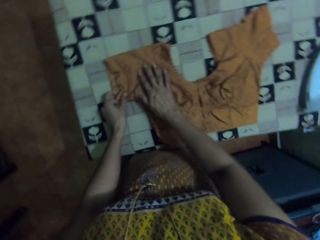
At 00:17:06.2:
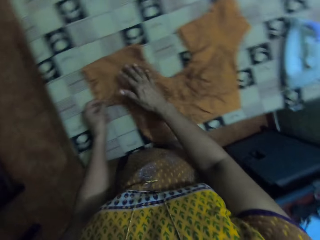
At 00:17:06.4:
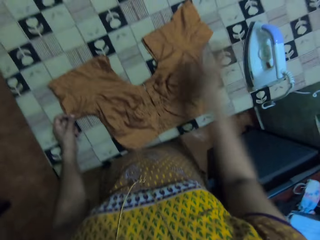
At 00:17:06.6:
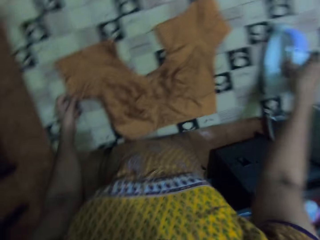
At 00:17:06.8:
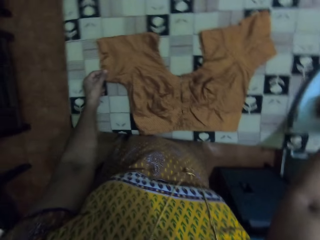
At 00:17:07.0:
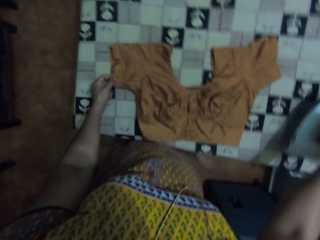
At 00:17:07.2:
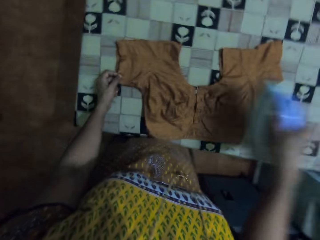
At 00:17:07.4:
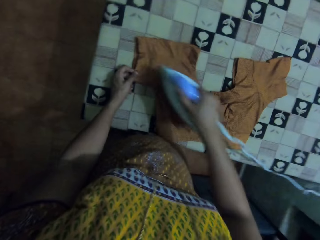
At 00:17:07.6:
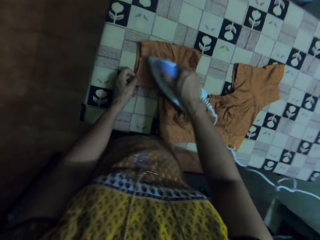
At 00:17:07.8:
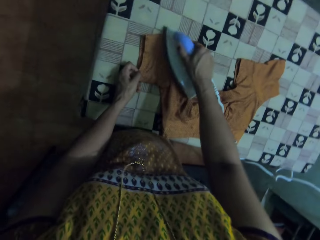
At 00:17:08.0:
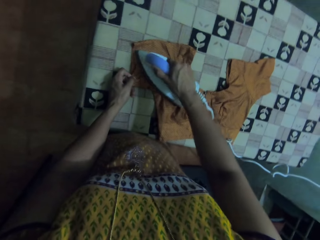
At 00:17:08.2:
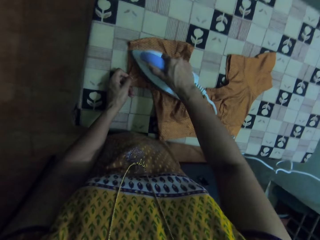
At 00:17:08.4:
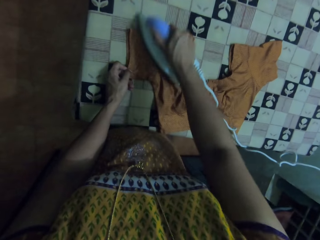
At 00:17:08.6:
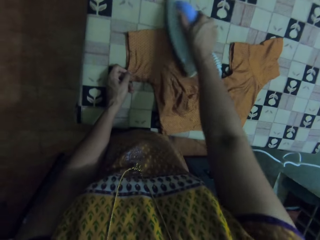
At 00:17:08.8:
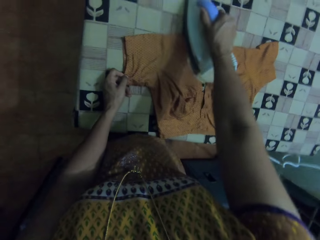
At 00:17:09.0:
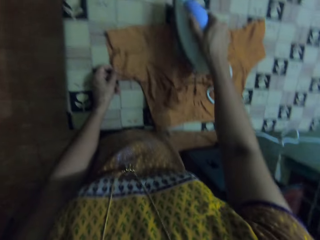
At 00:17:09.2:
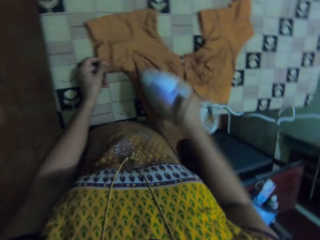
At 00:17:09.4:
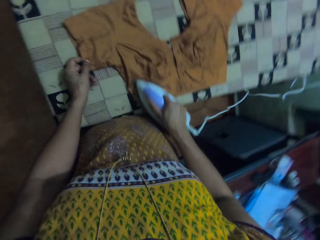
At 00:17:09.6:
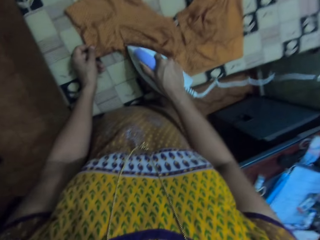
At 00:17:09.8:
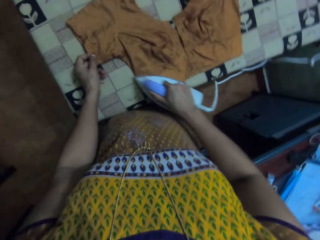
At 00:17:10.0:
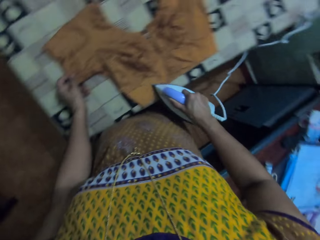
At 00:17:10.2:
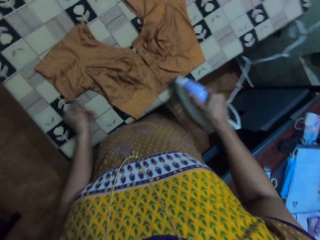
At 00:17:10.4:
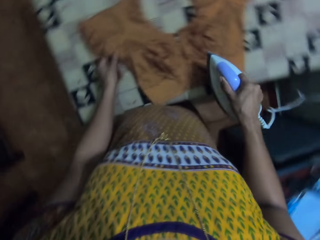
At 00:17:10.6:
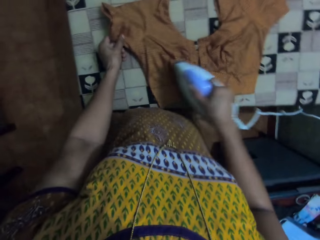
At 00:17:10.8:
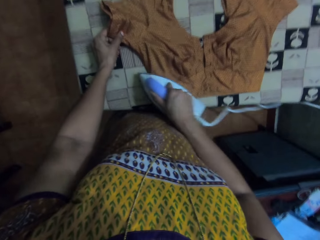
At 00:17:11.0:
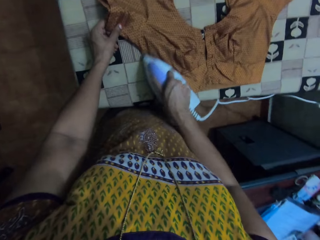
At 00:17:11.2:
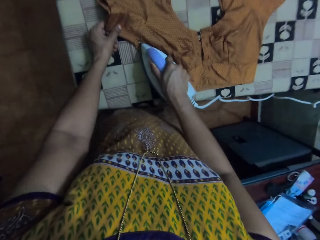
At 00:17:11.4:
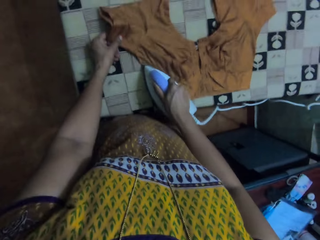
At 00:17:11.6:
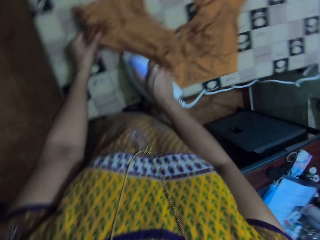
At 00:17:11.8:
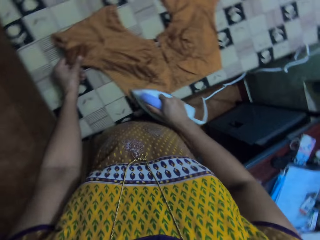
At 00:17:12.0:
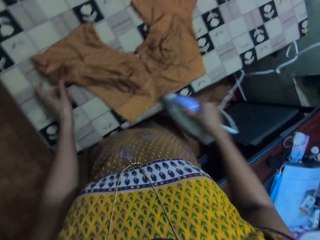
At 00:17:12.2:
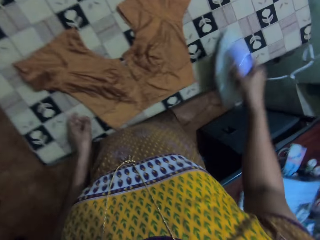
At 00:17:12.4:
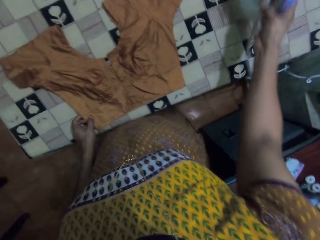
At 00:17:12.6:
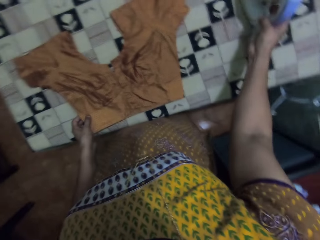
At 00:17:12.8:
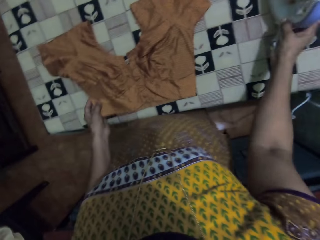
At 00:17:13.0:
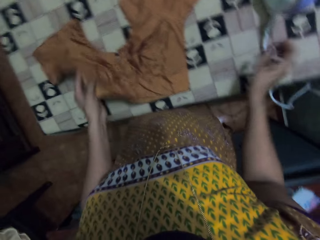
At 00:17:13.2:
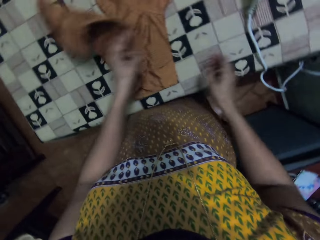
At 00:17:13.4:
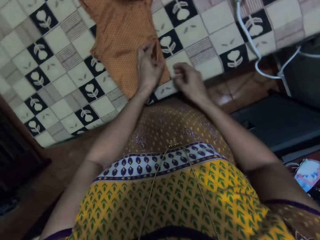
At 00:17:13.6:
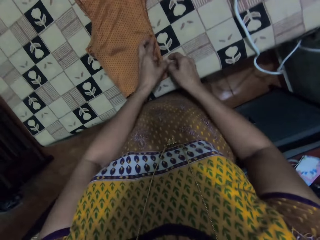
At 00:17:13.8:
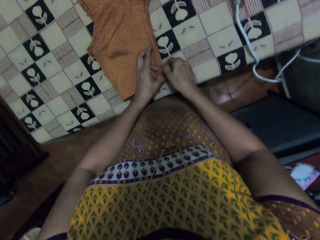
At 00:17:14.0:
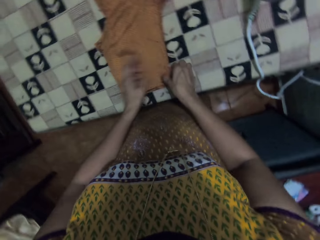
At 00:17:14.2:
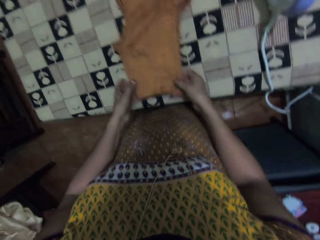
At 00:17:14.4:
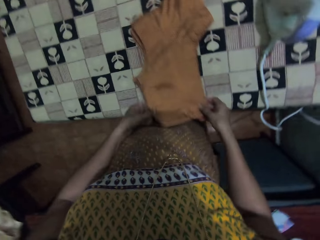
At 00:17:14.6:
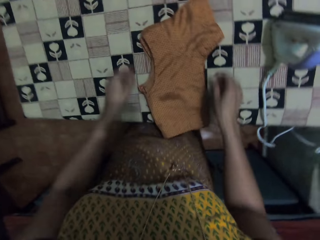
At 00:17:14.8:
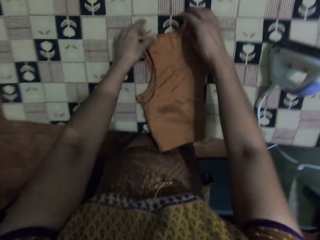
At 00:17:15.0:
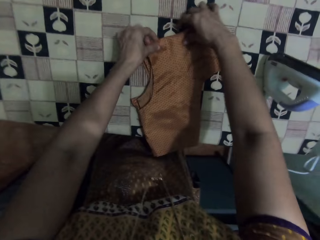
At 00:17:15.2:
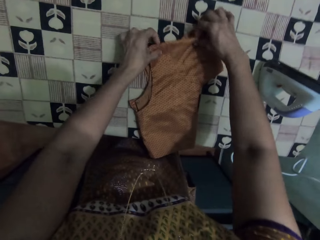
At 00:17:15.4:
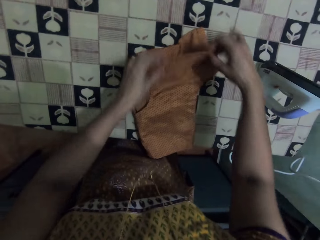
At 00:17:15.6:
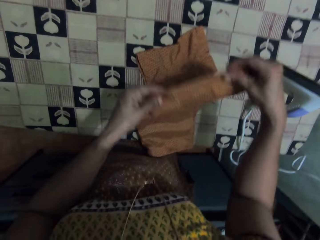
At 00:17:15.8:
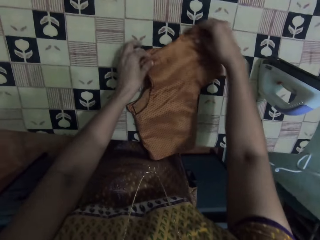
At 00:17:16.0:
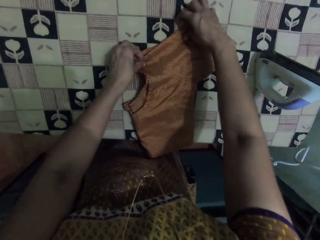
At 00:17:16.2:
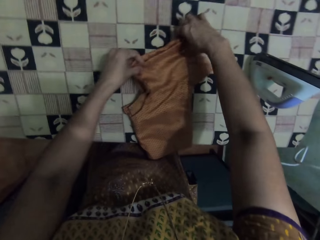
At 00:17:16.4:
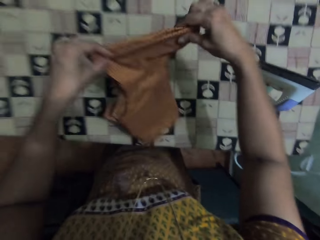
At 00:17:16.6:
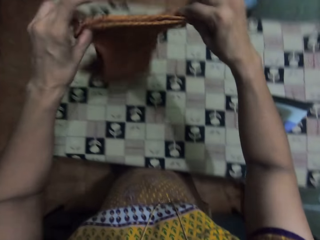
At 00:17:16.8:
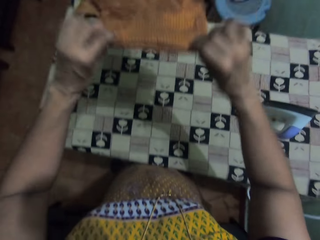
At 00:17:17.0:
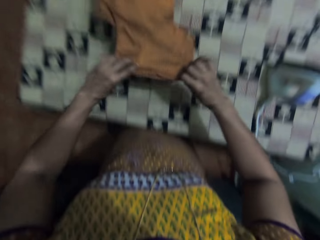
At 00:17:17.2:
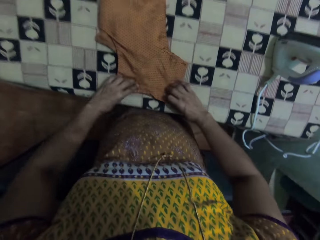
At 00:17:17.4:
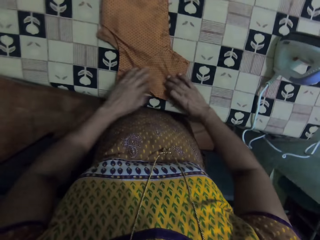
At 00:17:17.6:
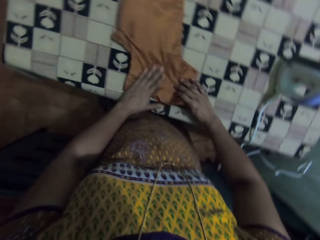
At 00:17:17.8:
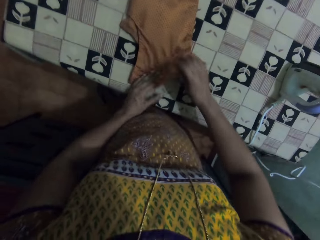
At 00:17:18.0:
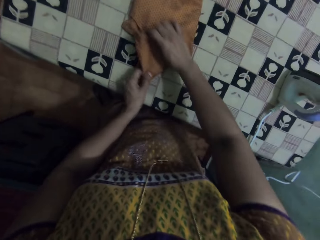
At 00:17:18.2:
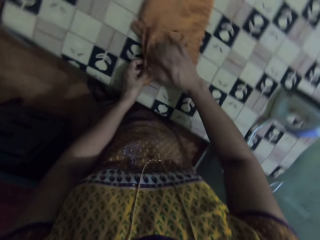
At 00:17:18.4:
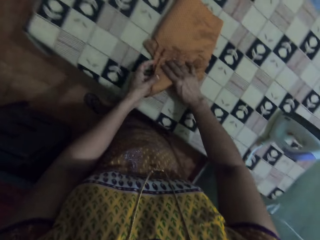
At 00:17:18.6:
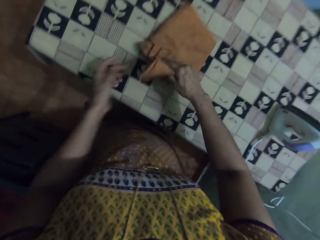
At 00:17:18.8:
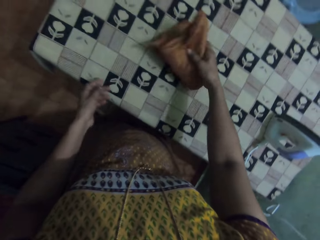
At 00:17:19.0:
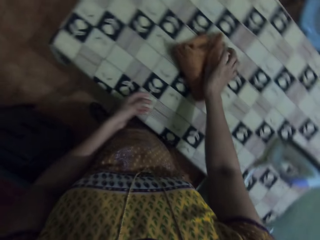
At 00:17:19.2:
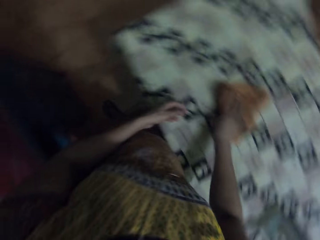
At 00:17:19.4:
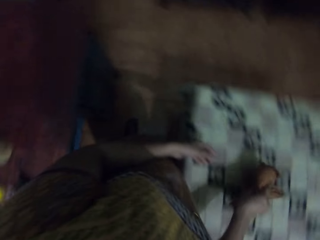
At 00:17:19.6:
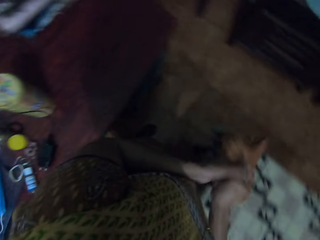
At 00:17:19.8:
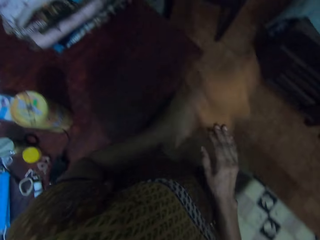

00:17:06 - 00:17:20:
The camera wearer picks up the iron box. They iron the cloth. They put the iron box on the table. They fold the cloth. They touch the cloth. They lift up the cloth, turn the cloth and put the cloth down. They fold the cloth.

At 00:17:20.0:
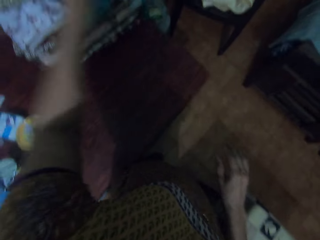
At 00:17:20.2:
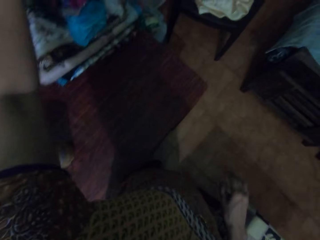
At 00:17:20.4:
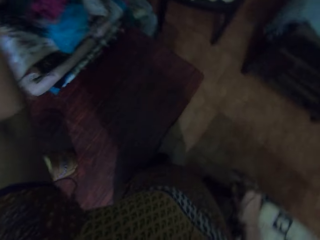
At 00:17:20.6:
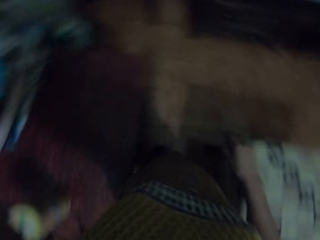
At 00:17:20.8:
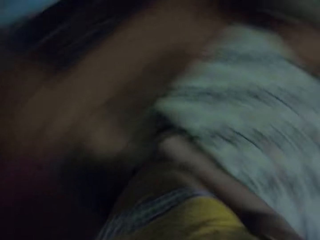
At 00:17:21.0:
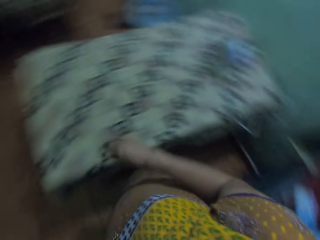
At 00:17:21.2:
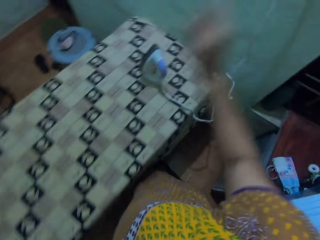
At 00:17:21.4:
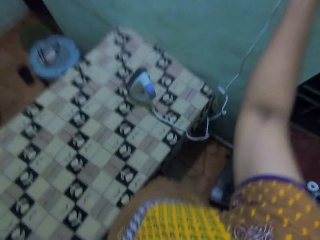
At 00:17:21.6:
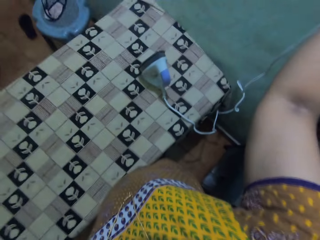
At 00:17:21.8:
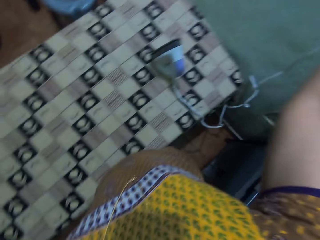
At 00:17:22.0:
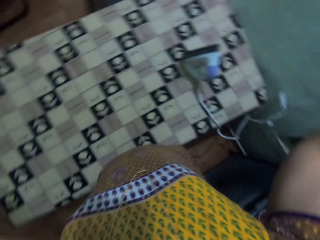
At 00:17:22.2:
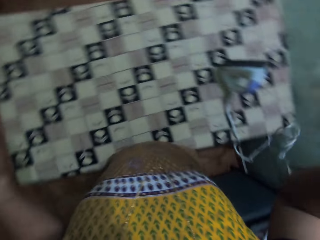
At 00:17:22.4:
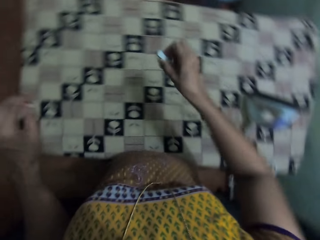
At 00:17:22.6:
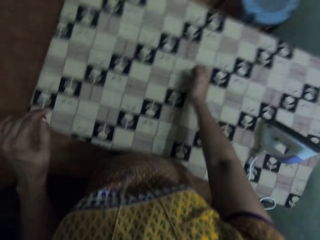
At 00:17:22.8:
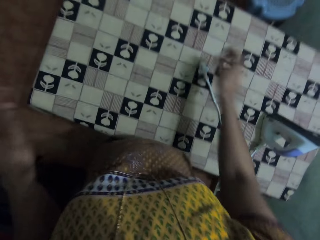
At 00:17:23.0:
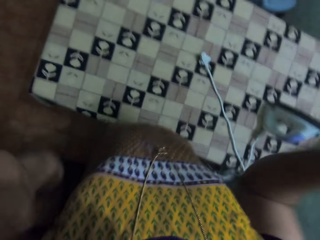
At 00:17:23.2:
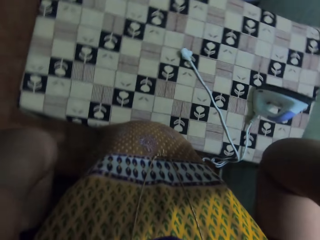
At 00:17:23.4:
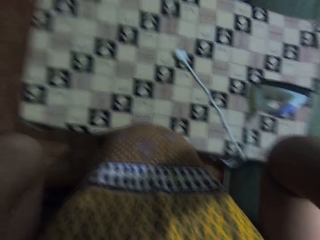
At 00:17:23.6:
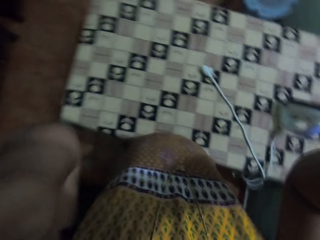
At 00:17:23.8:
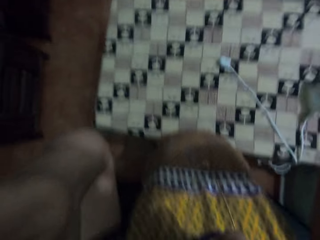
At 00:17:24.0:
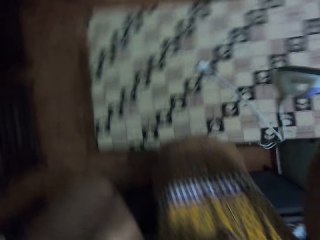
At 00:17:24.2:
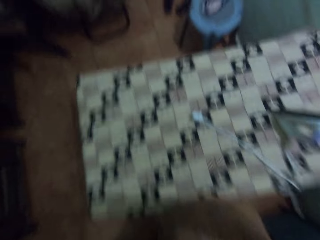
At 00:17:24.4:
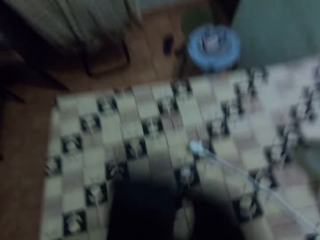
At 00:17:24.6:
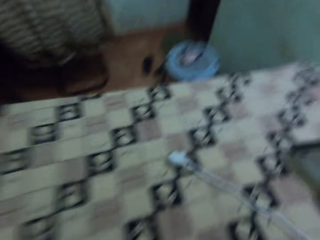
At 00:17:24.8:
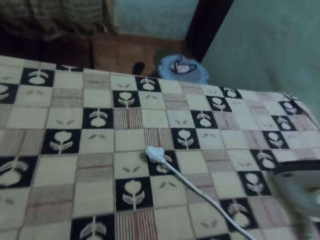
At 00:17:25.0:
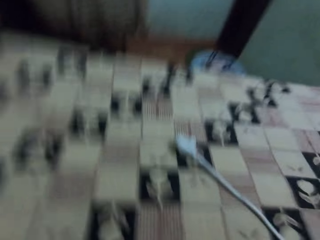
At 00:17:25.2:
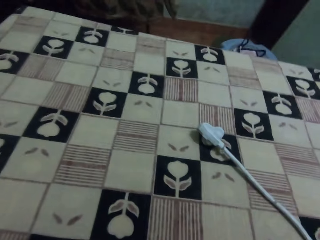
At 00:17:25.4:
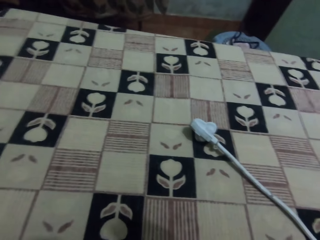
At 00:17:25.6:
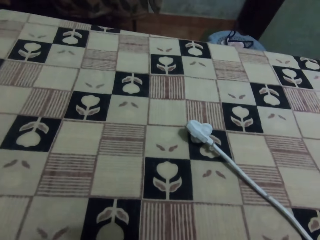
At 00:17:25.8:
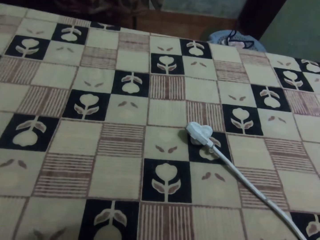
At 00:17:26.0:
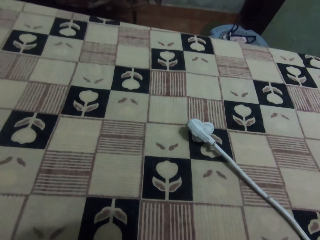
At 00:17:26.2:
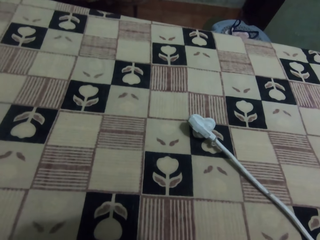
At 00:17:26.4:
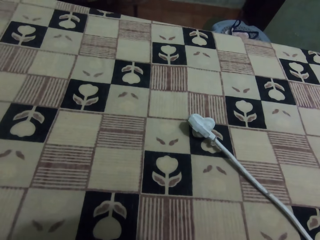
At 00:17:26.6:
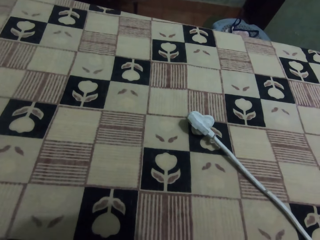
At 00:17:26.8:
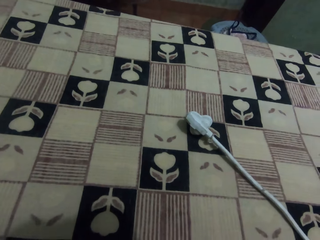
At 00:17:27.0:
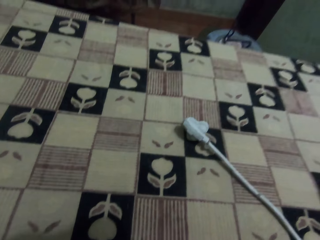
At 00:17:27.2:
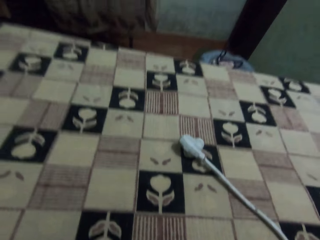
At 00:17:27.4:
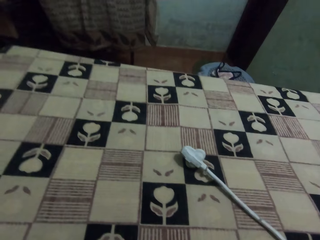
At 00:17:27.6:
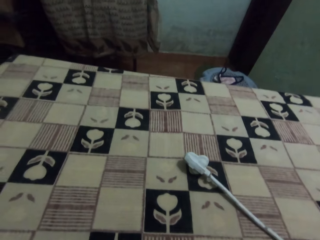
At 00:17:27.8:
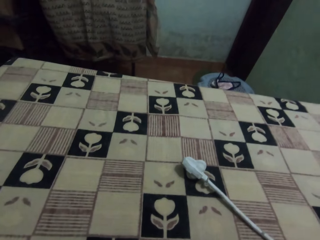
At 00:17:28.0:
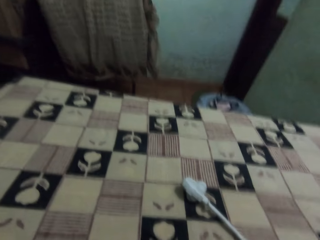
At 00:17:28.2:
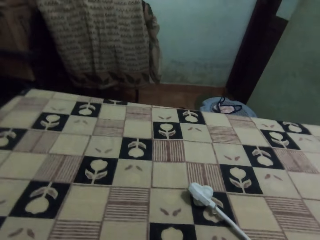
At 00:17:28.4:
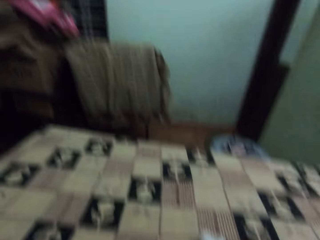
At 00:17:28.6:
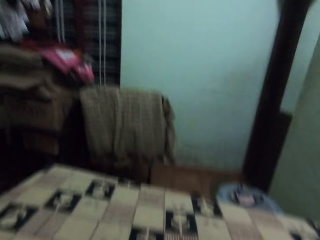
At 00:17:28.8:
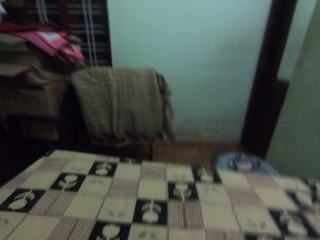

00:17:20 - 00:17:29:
The camera wearer lifts up the cloth. They walk around the room. They put the cloth on top of other cloths. They lift up the hand. They lift up the hand again. They switch off the power supply. They put the iron box plug on the table. They lift up the hand. They fix the camera. They look at the table.
